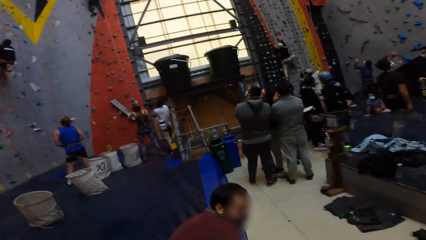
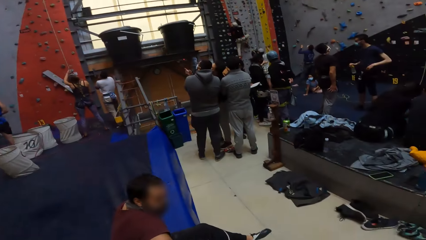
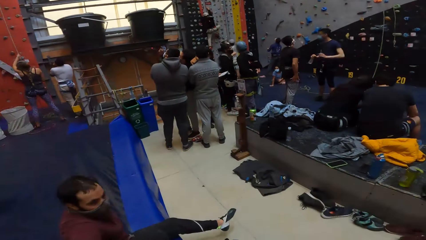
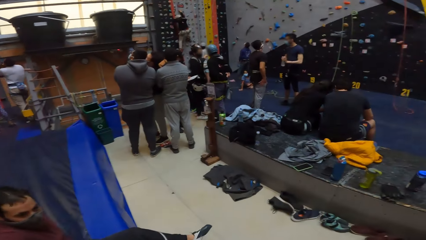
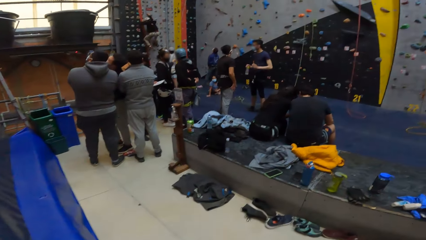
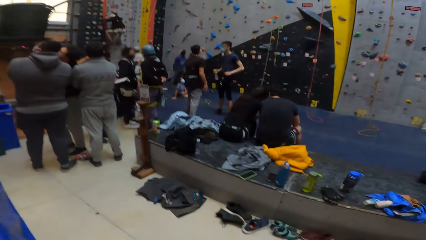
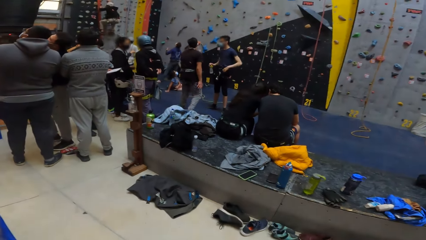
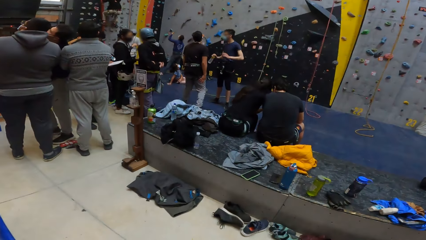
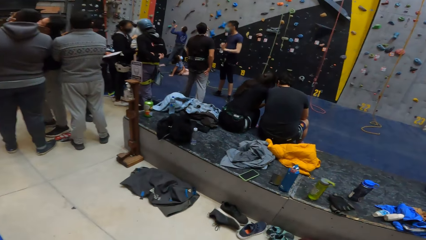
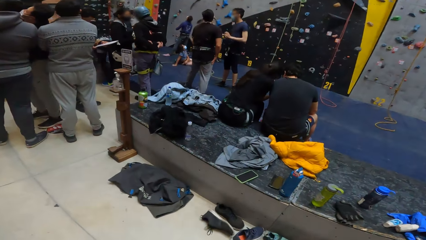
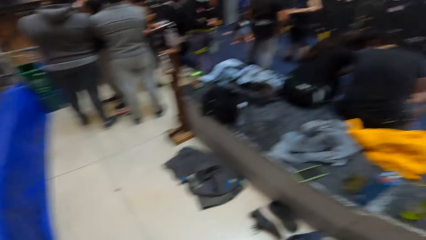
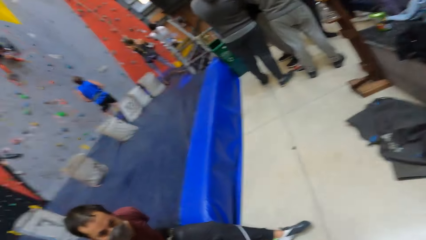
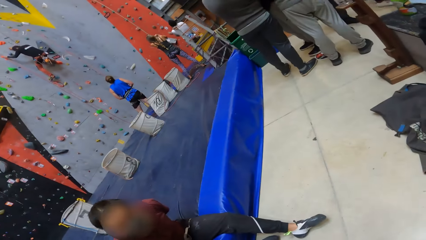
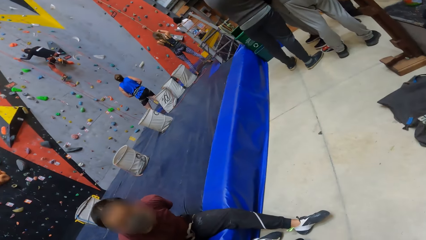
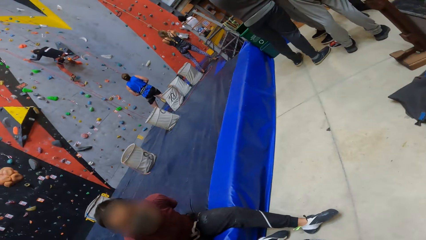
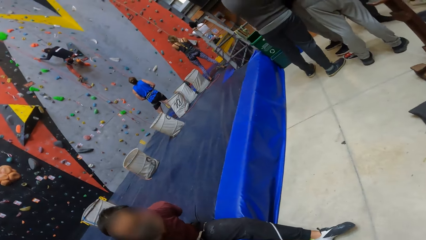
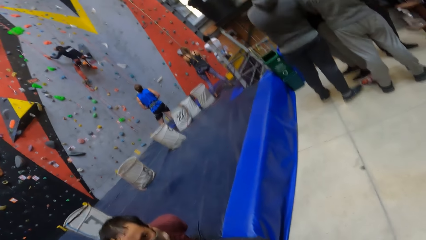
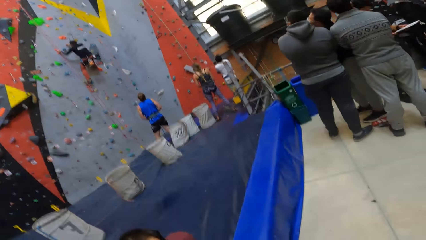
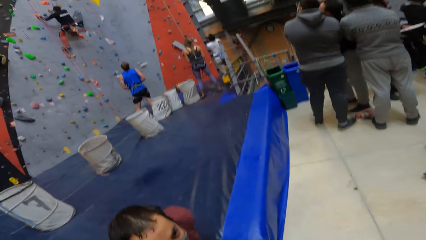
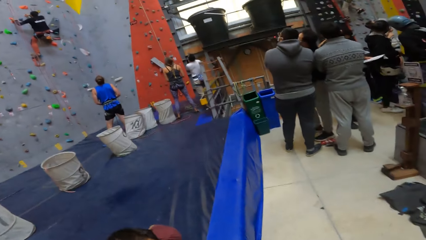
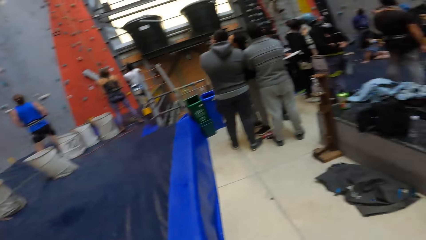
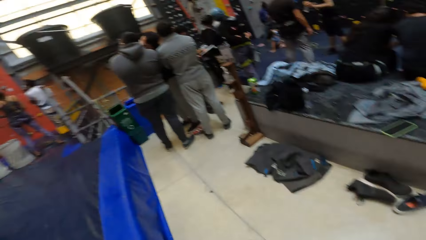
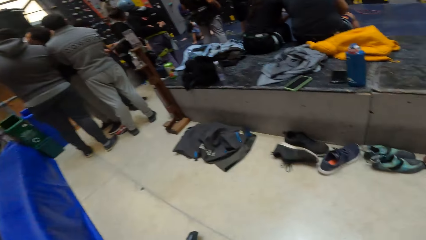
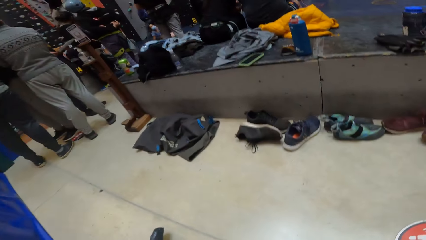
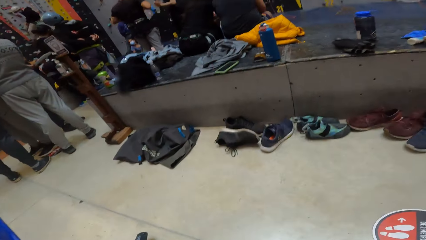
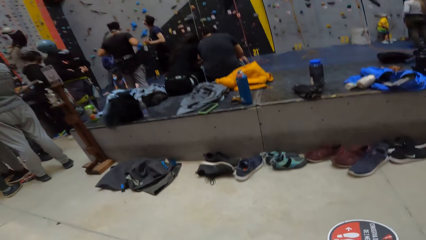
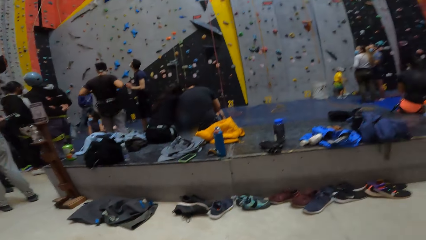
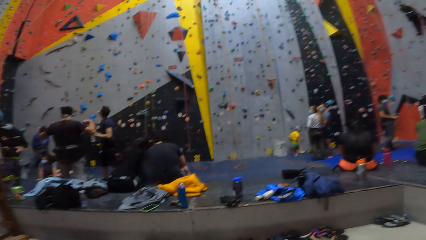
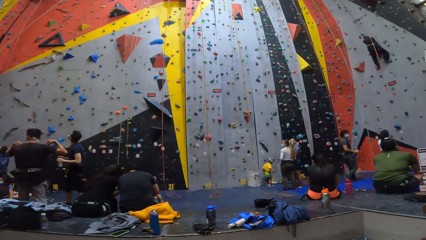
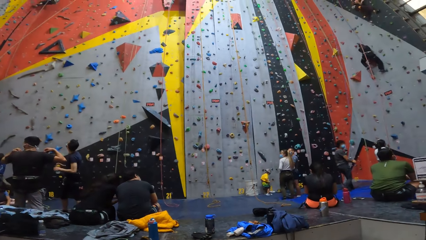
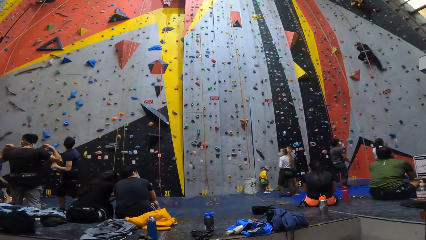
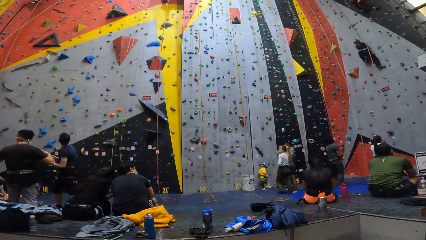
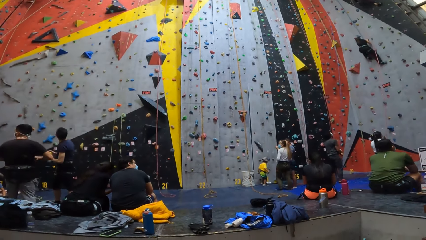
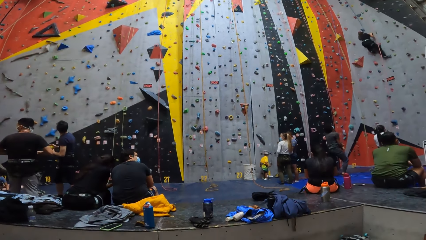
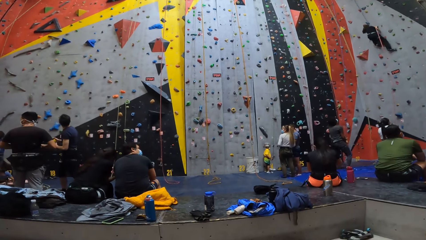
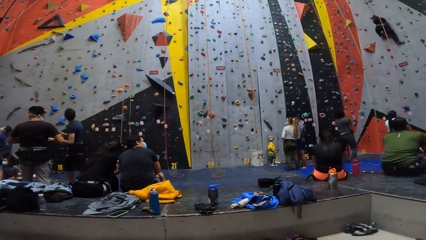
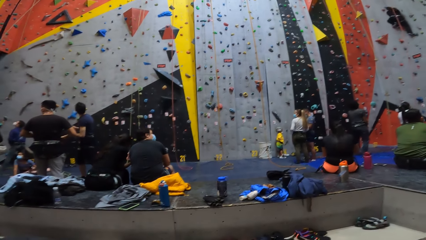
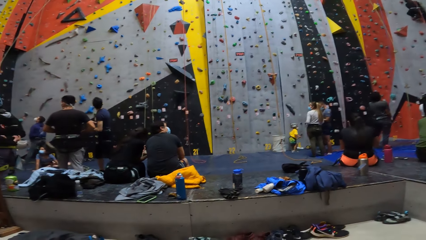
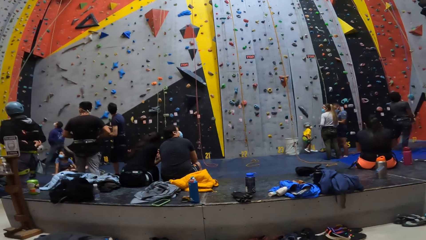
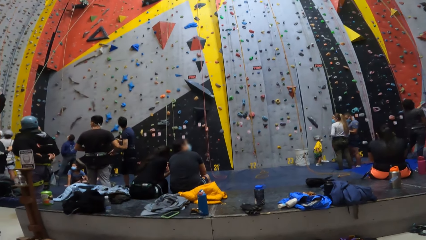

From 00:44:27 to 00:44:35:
The camera wearer sits down. They look around the room.

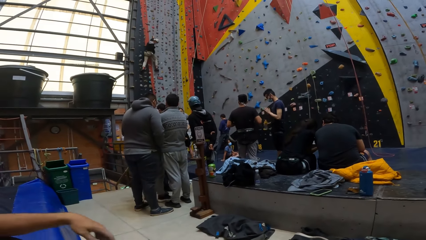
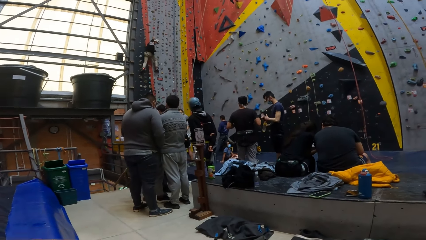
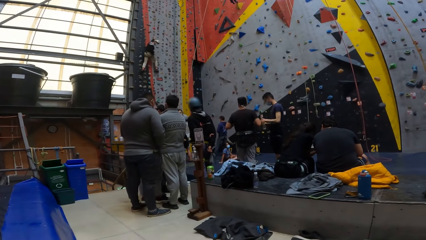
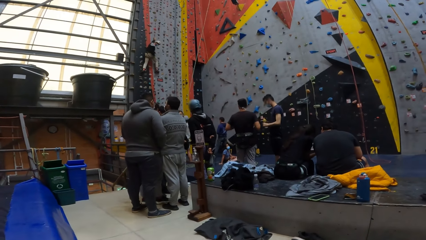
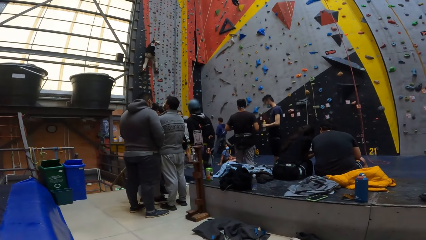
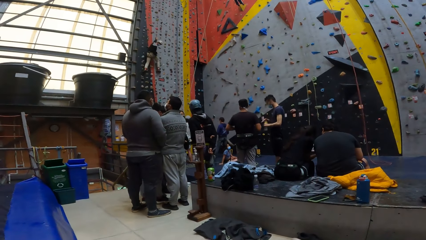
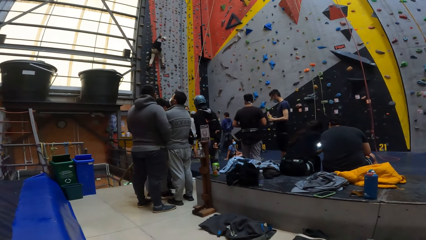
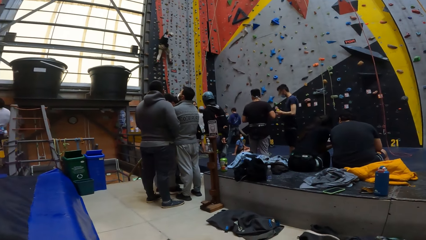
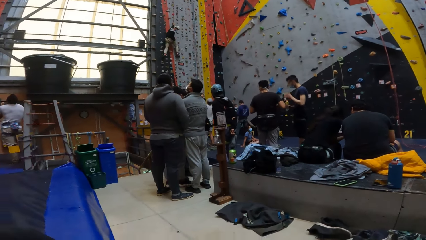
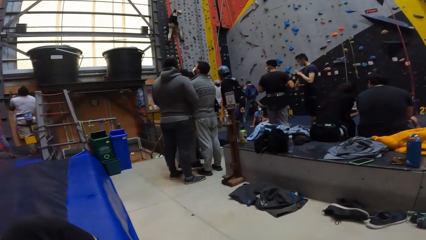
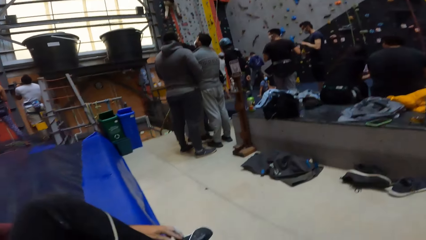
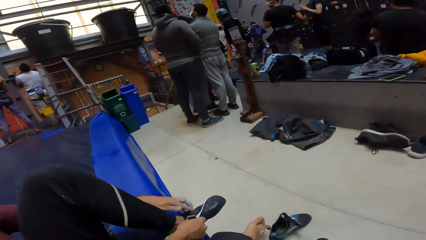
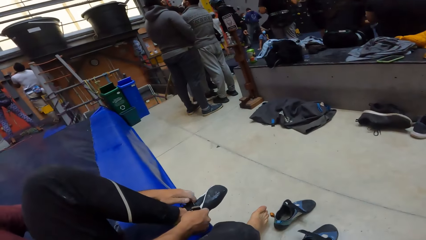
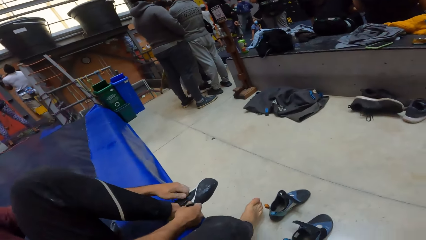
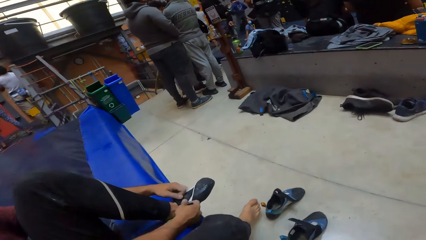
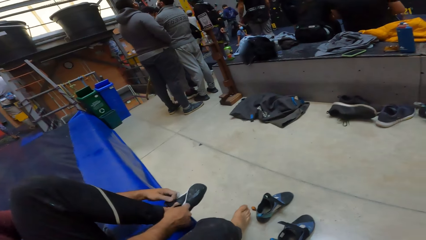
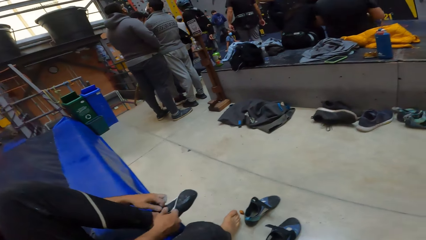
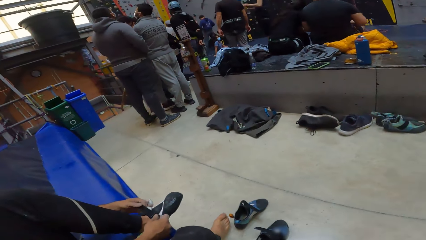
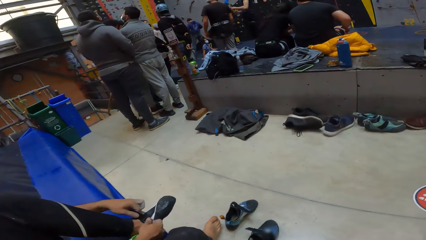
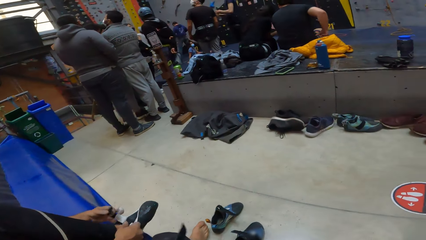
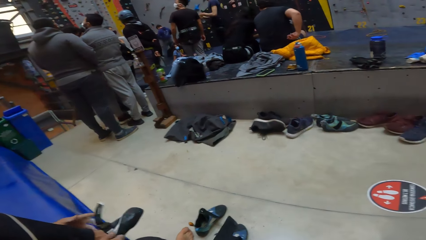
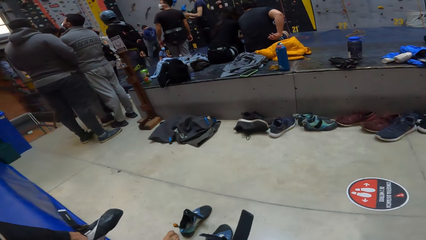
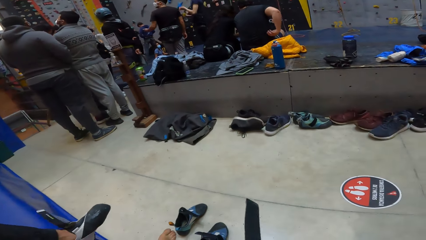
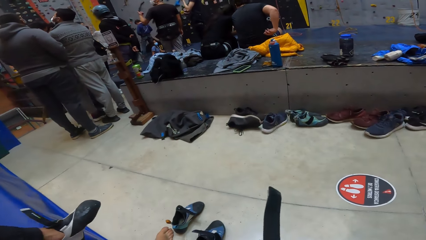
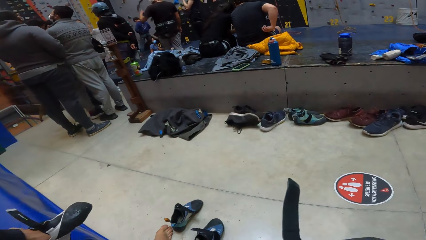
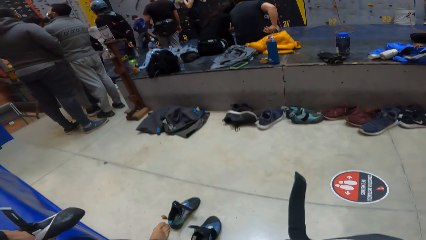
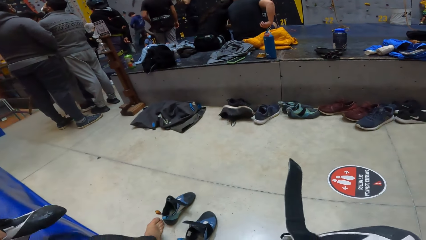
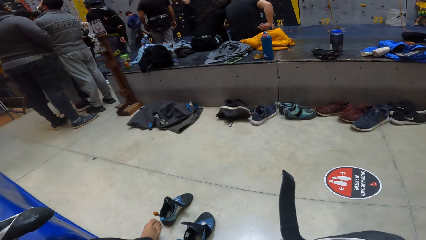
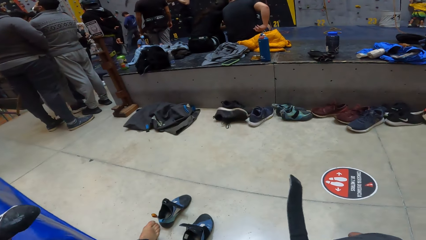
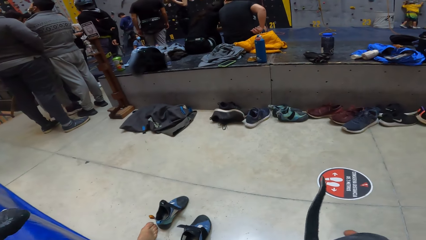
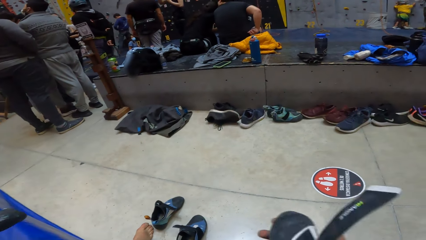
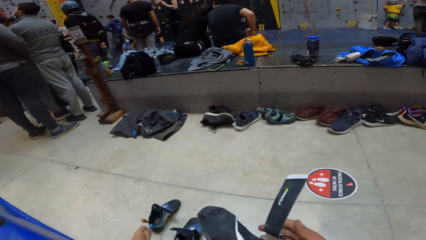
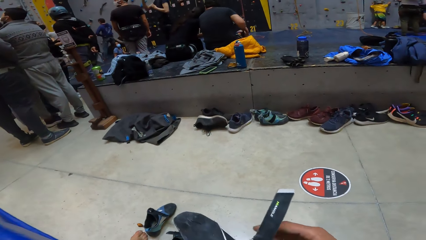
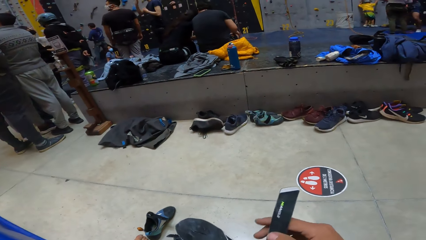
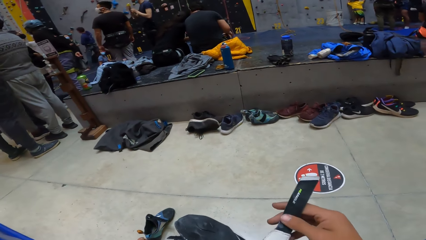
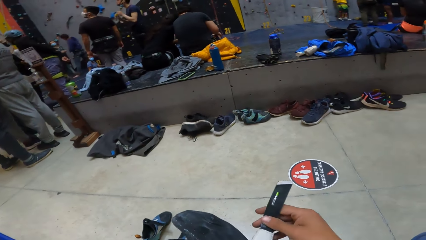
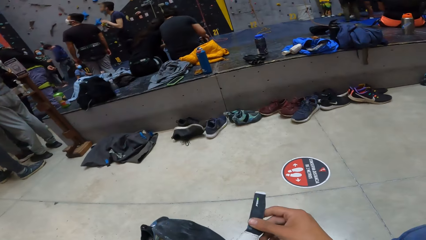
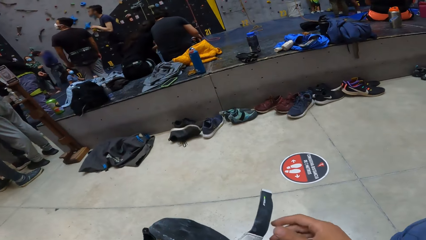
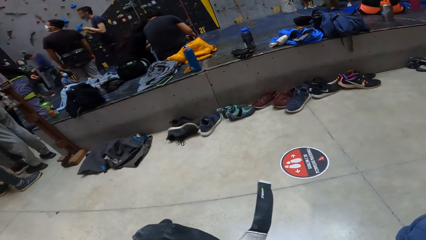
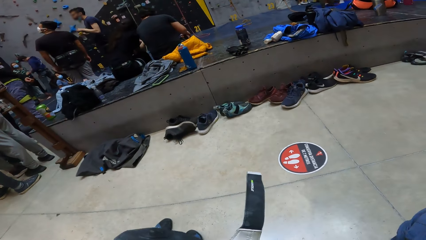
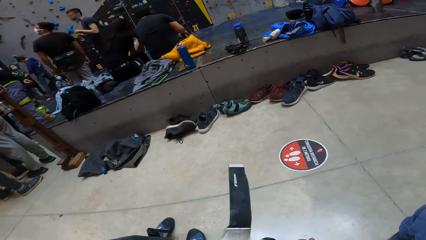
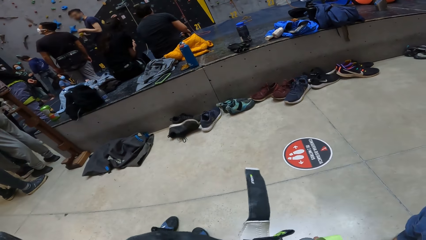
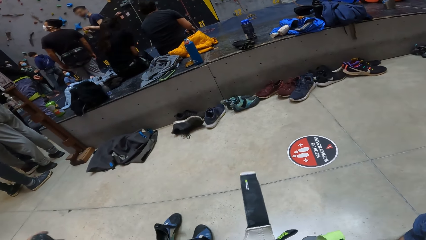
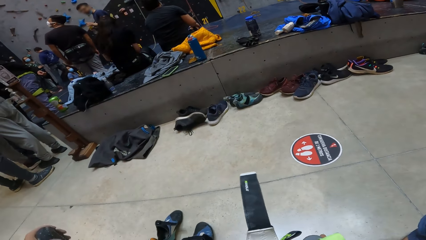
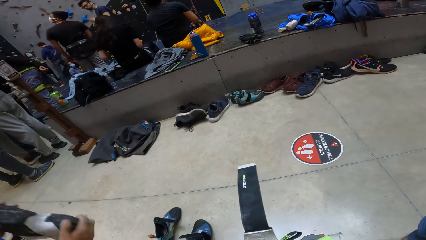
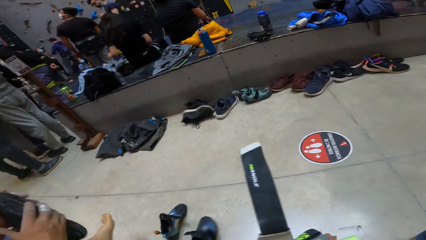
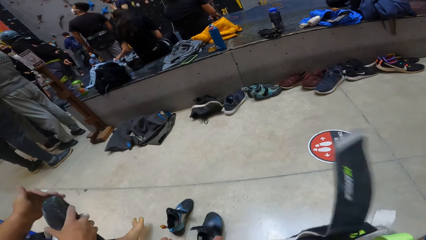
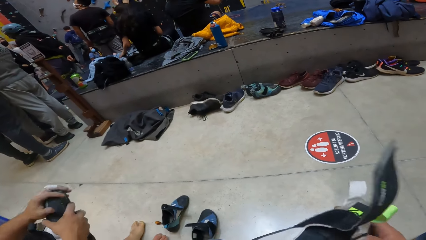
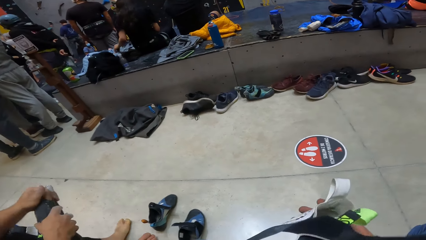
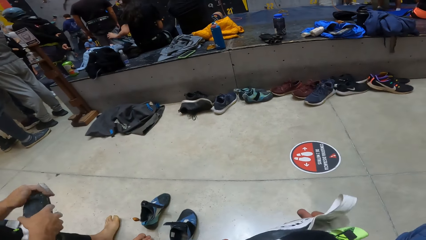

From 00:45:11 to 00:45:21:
The camera wearer holds a shoe. They look at the wall climbing shoe.
